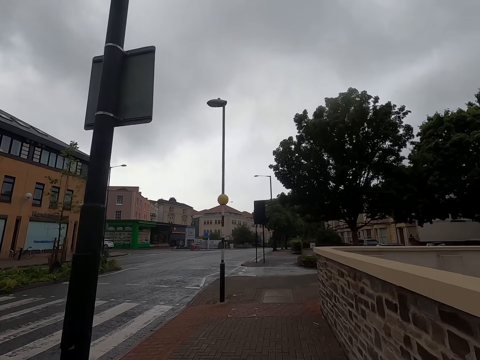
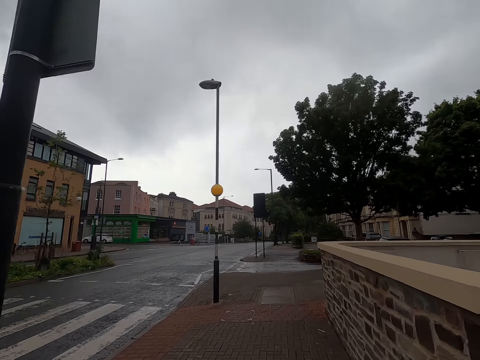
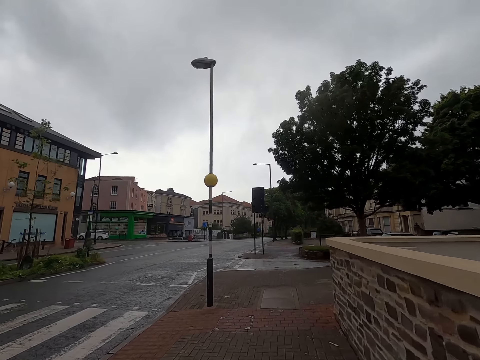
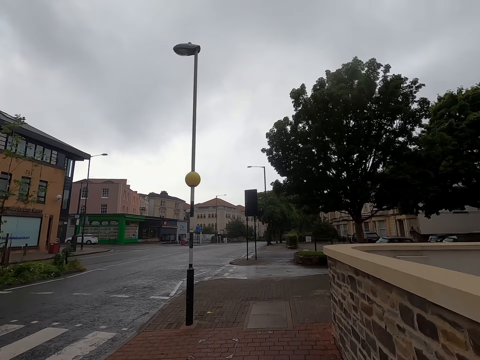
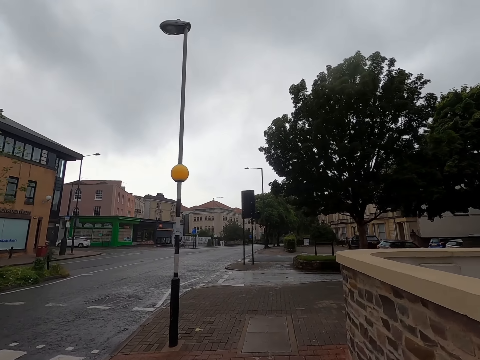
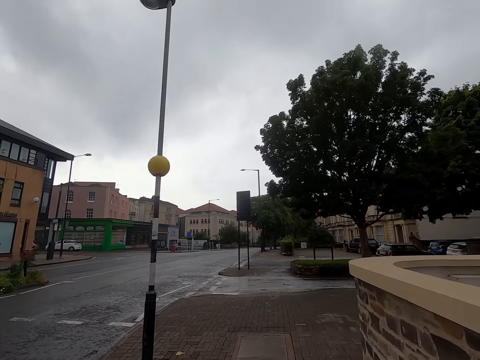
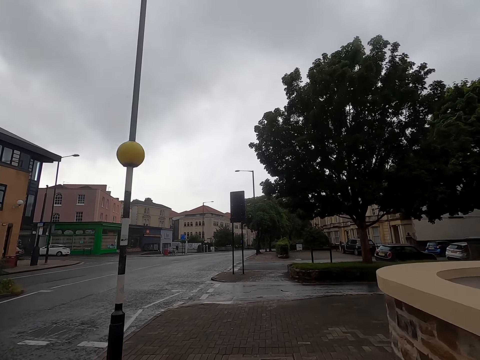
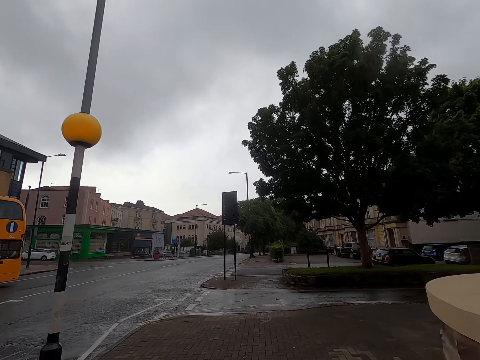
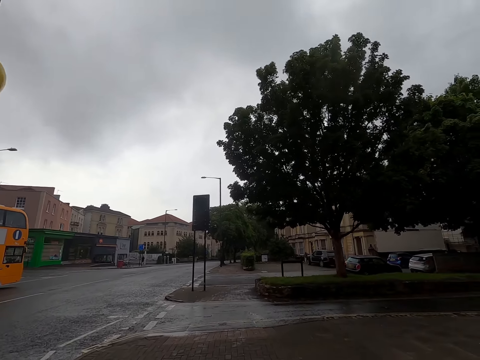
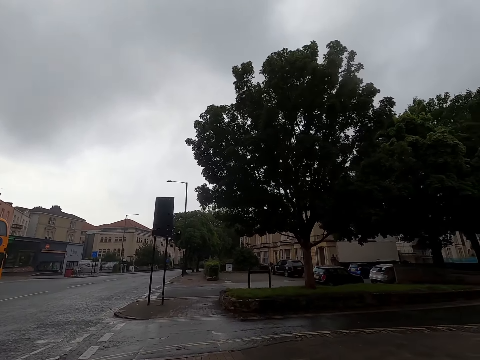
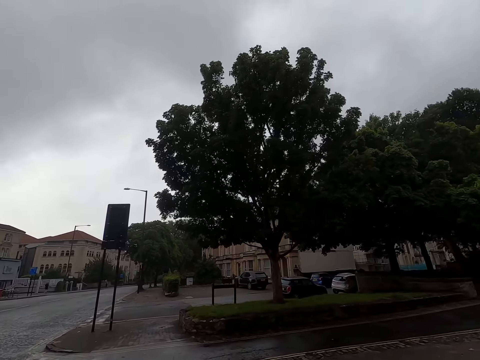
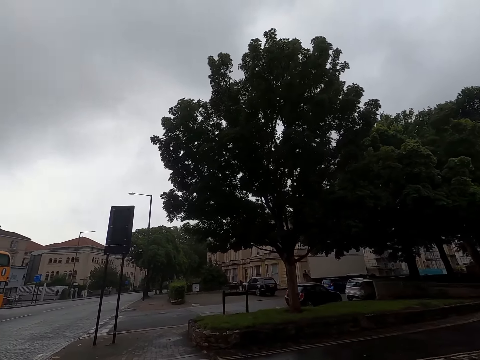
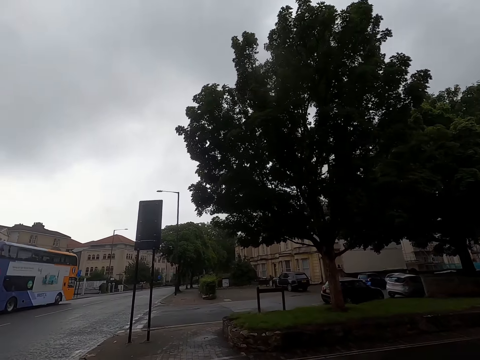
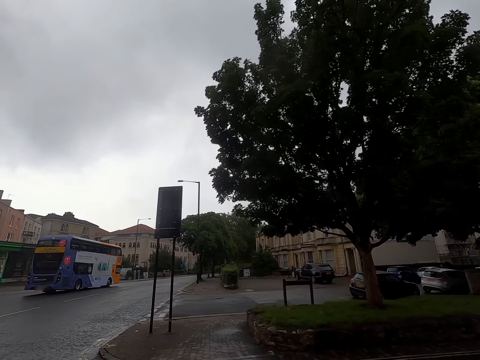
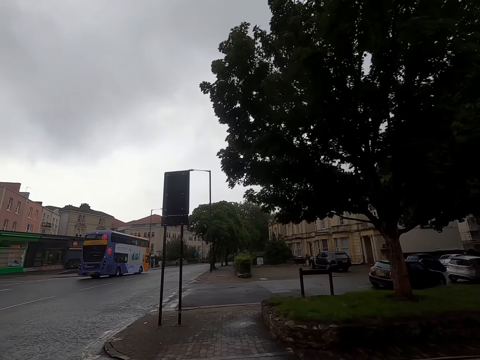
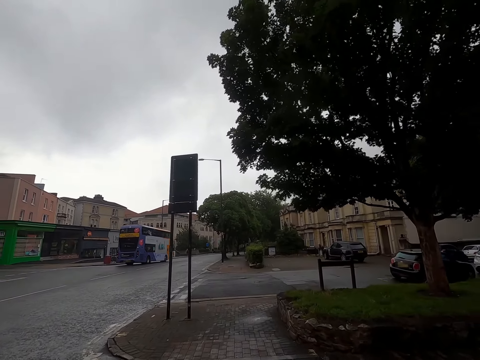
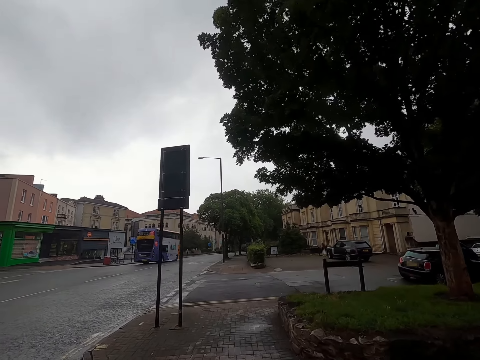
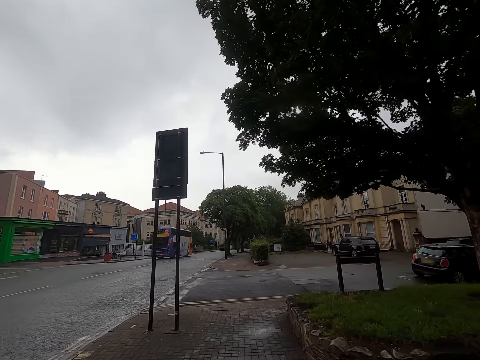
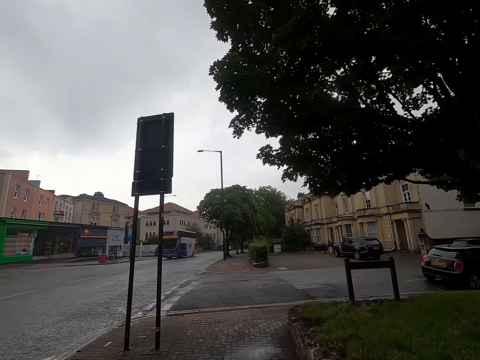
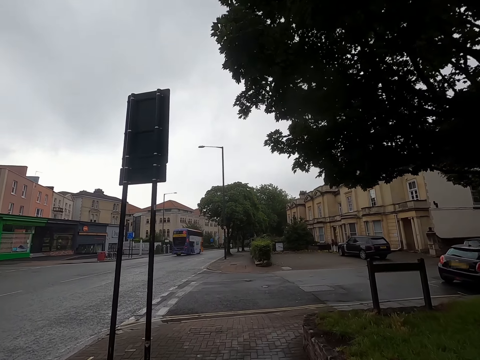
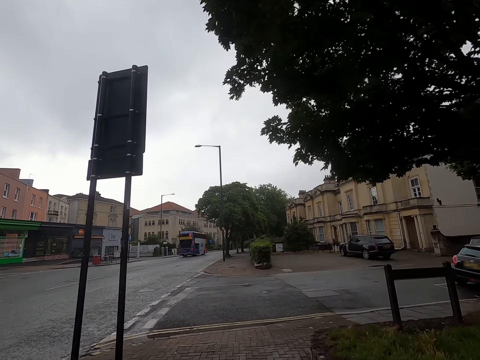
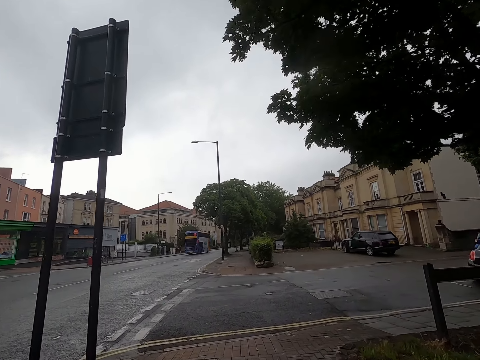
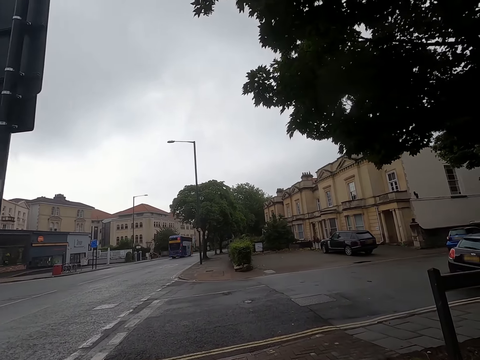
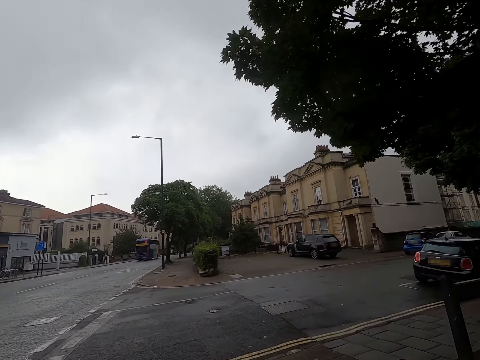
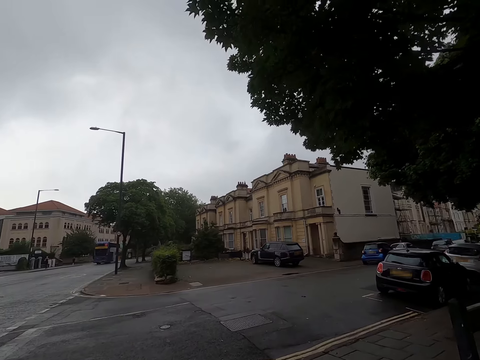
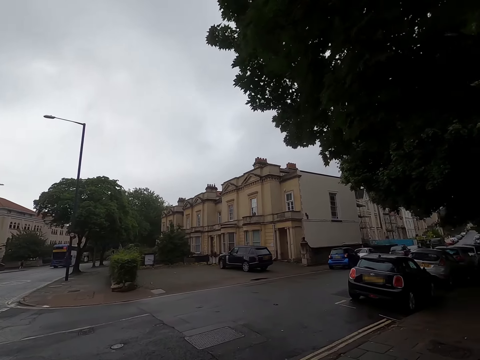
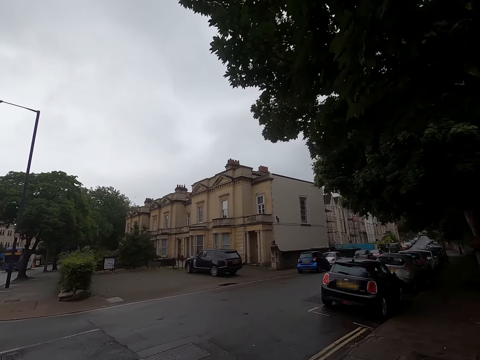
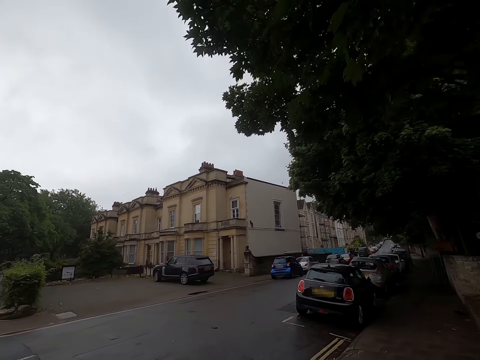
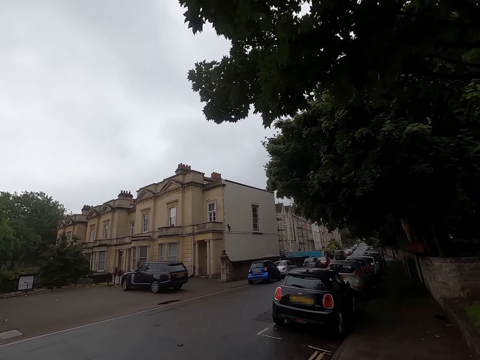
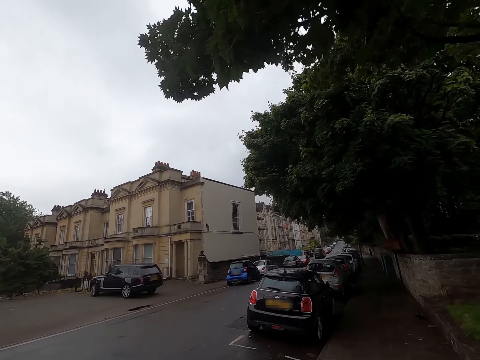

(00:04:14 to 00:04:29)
A bus drives past the camera wearer. They walk on the sidewalk.

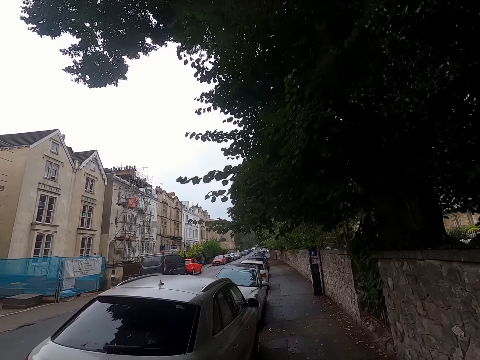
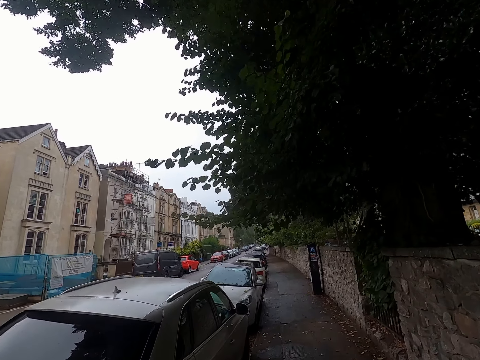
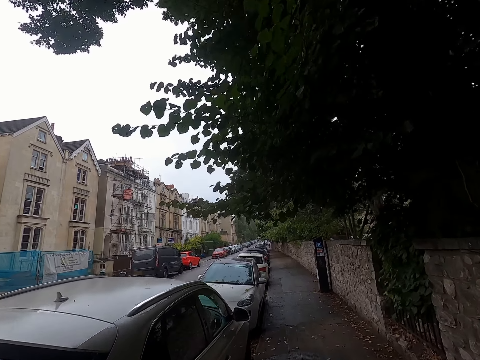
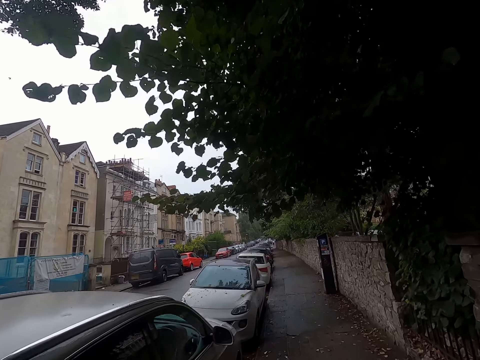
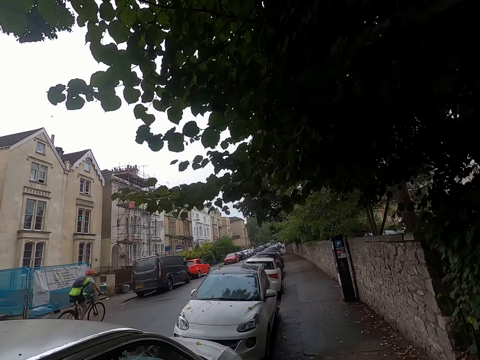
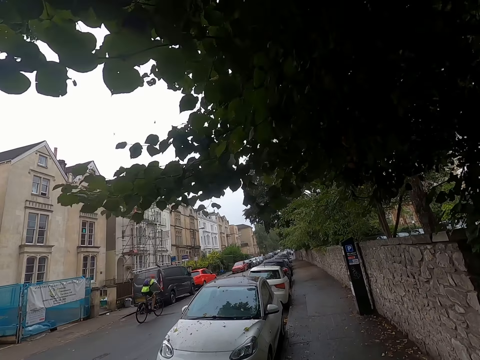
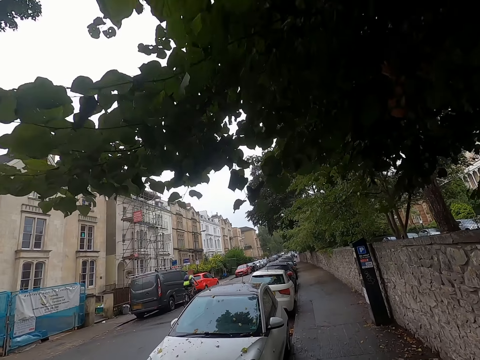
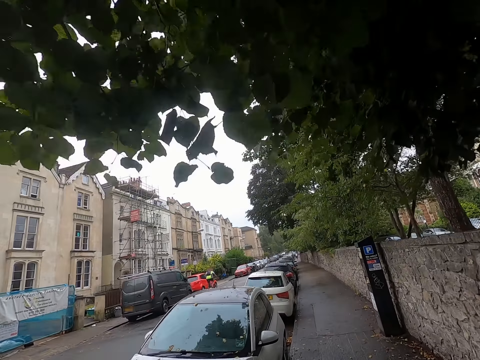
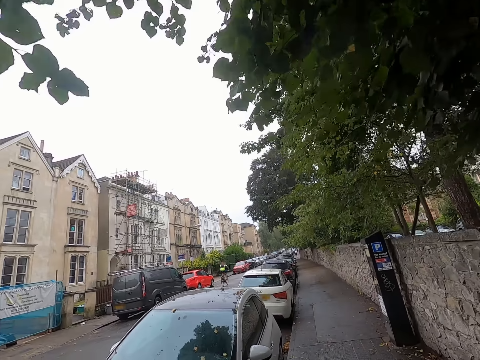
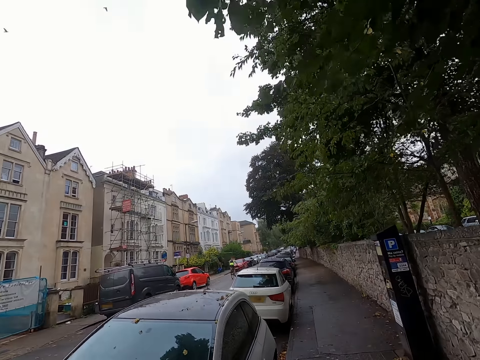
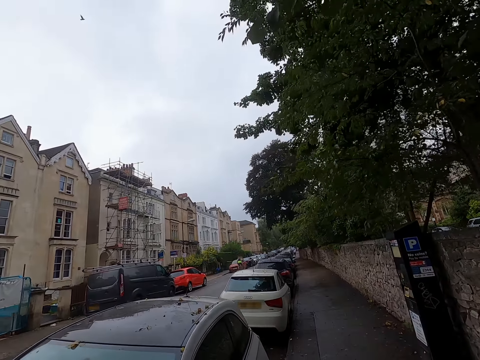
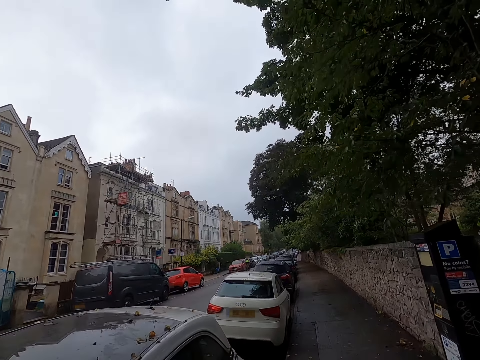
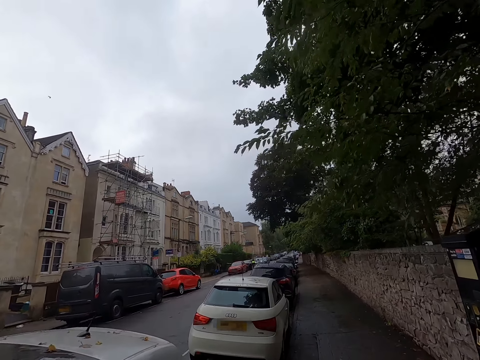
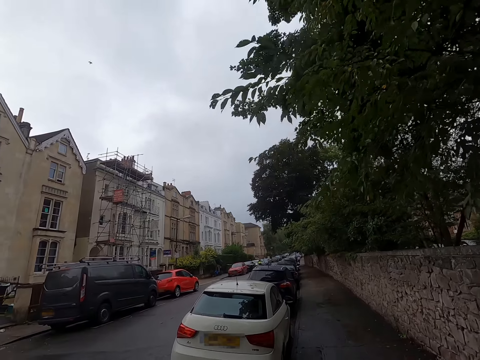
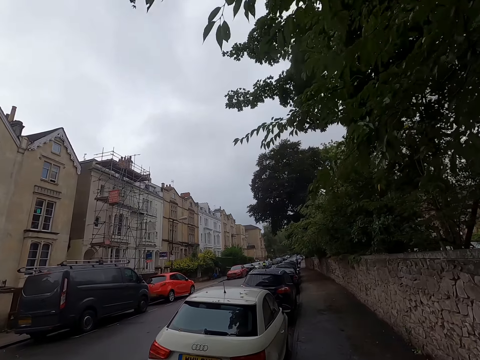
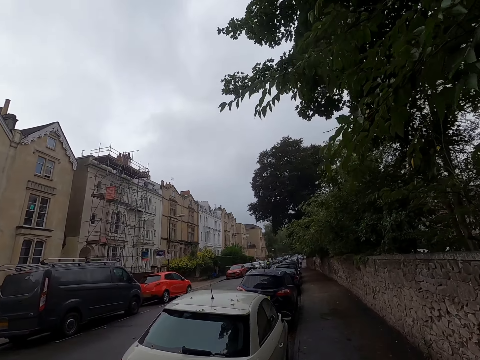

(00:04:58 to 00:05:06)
A bike rider rides past the camera wearer.

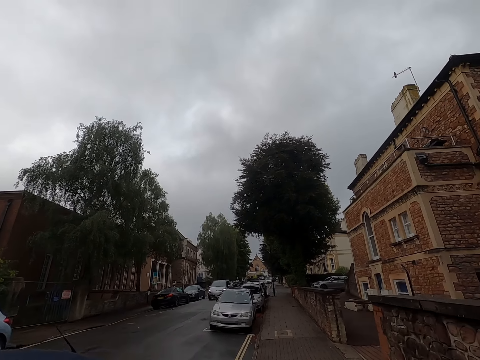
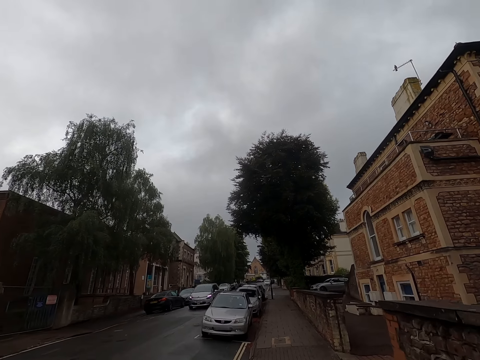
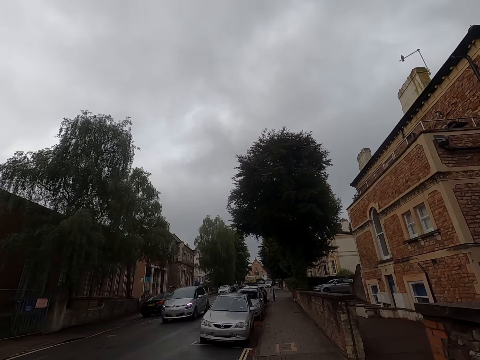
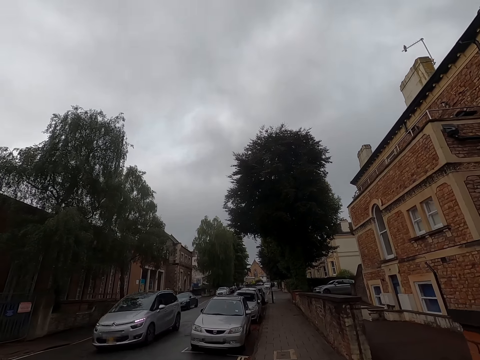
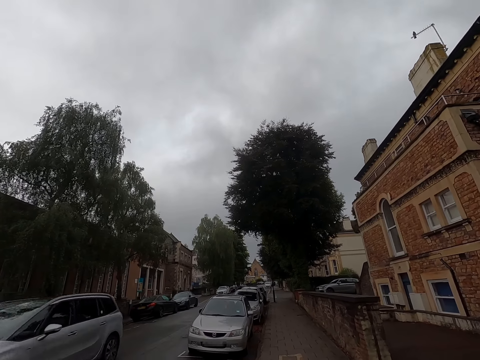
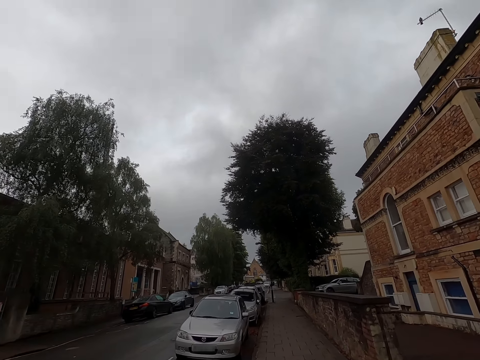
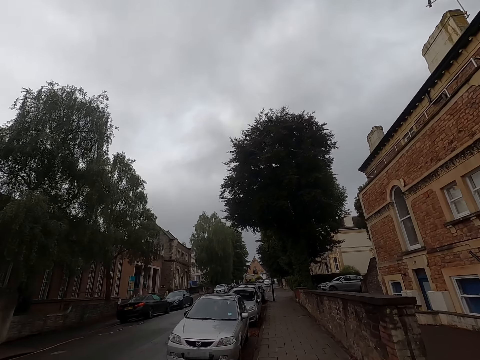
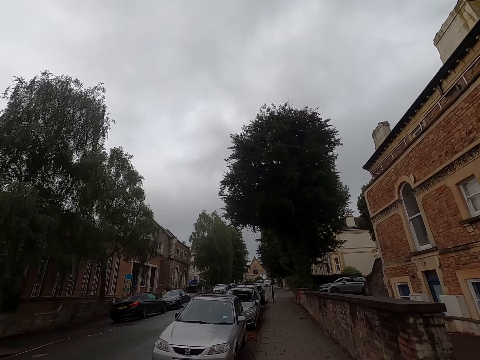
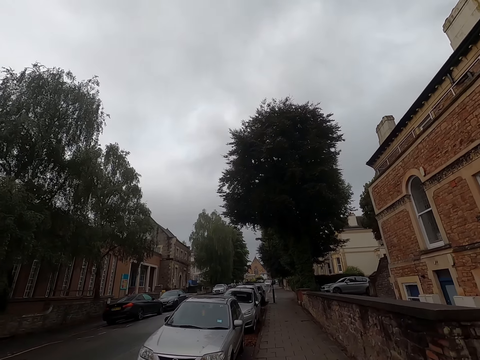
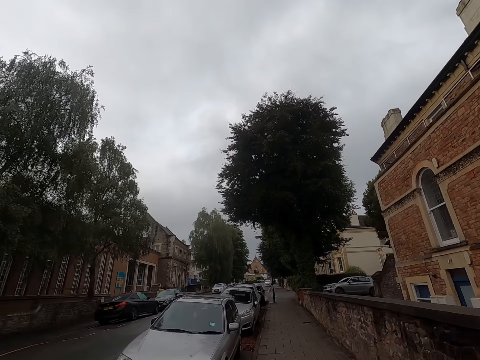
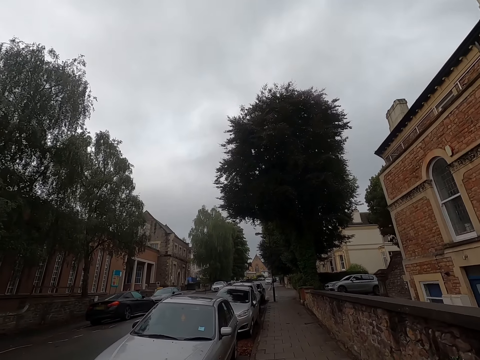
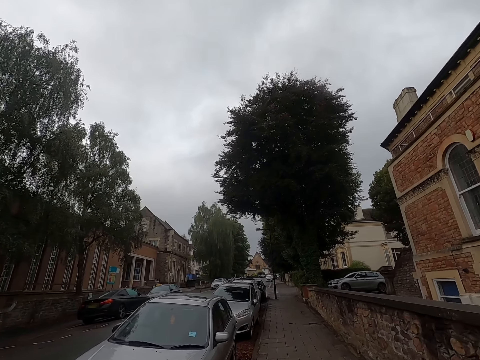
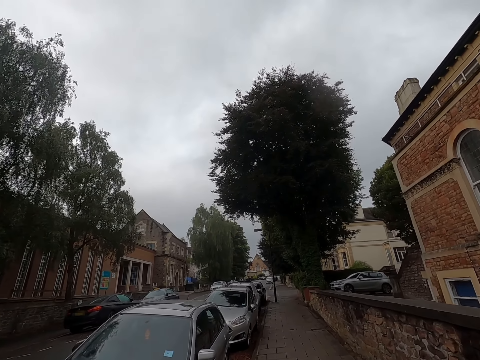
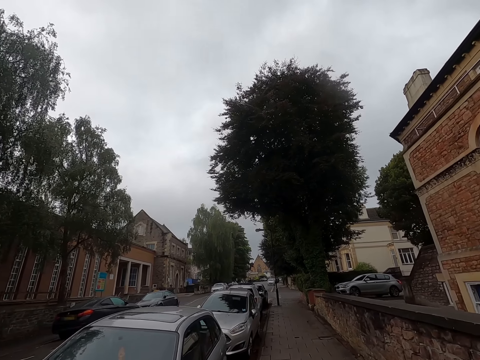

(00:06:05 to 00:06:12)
An ash car drives past the camera wearer.
